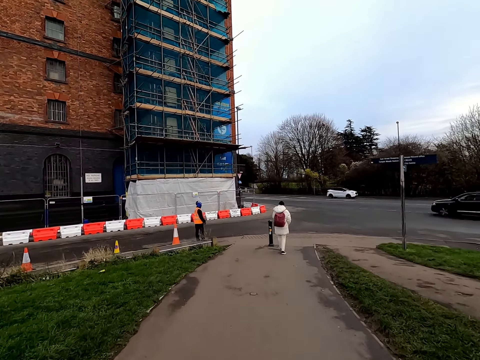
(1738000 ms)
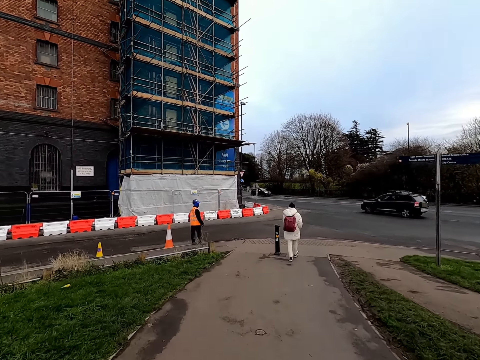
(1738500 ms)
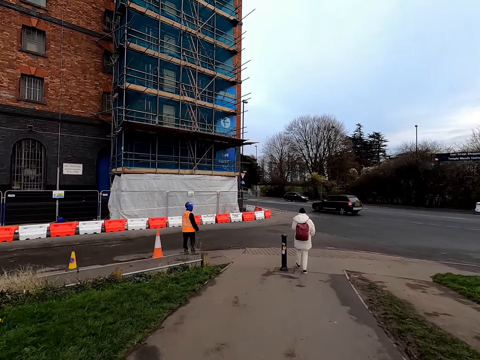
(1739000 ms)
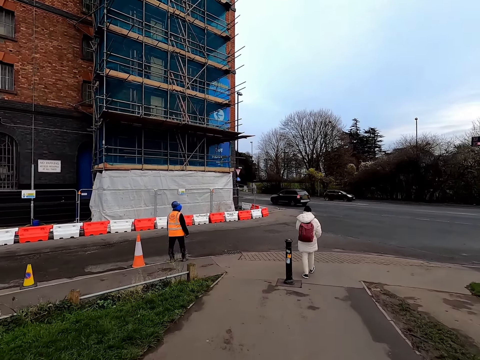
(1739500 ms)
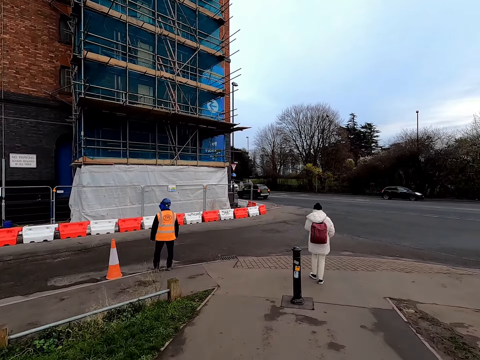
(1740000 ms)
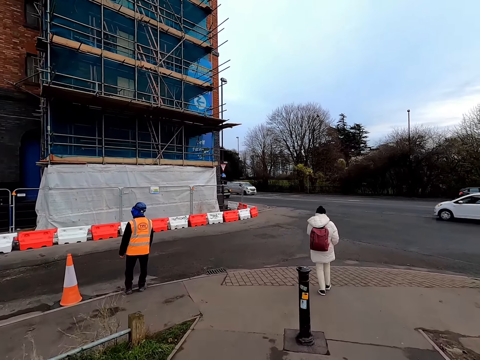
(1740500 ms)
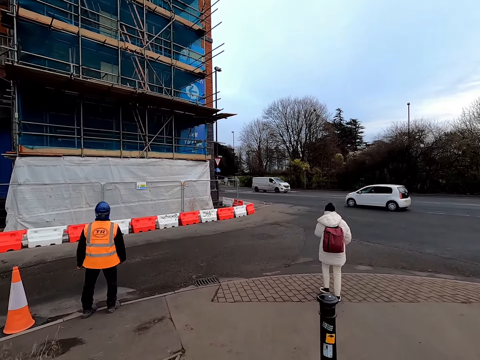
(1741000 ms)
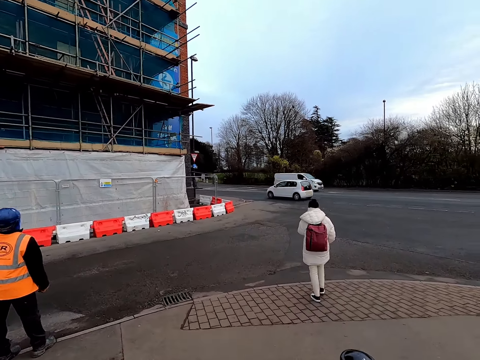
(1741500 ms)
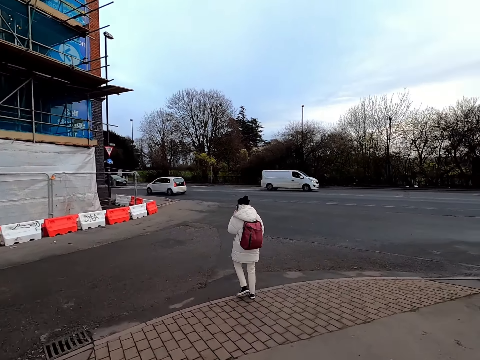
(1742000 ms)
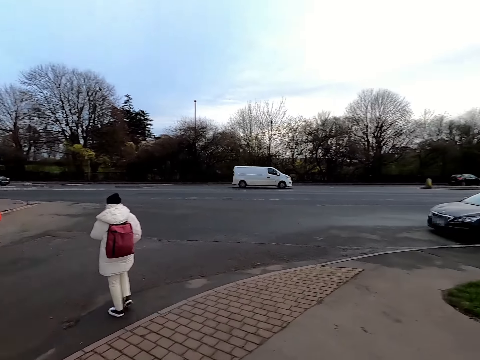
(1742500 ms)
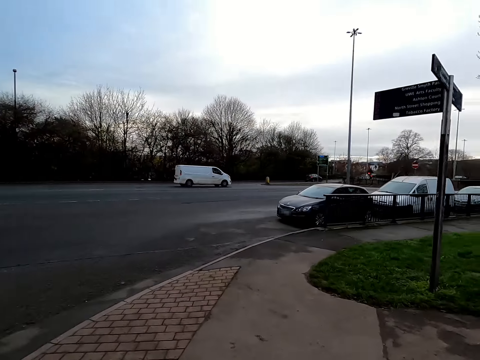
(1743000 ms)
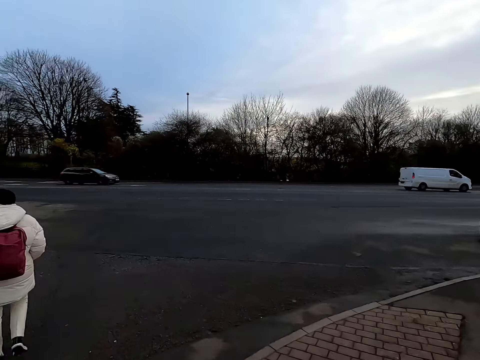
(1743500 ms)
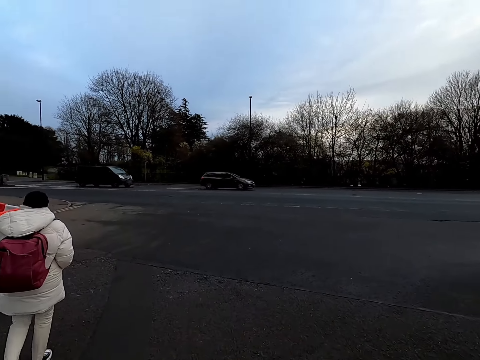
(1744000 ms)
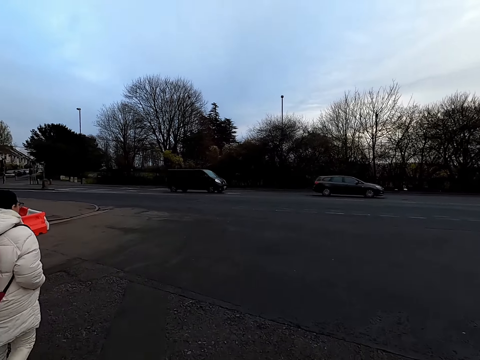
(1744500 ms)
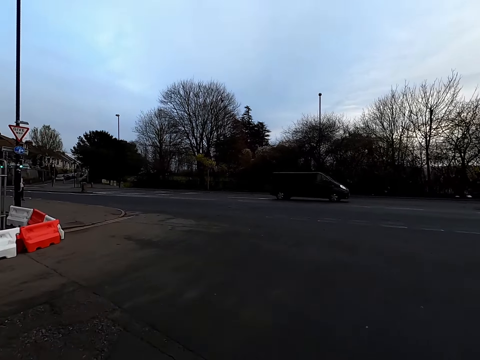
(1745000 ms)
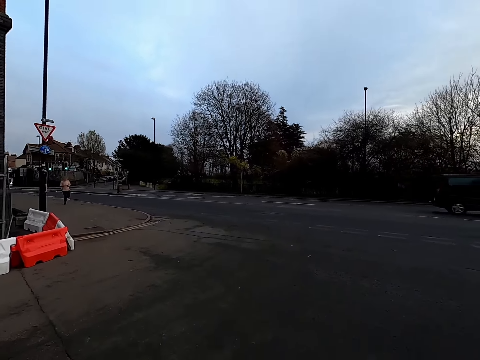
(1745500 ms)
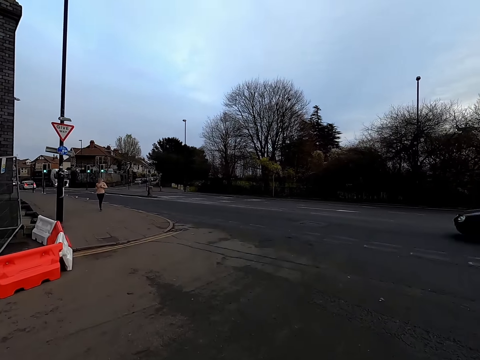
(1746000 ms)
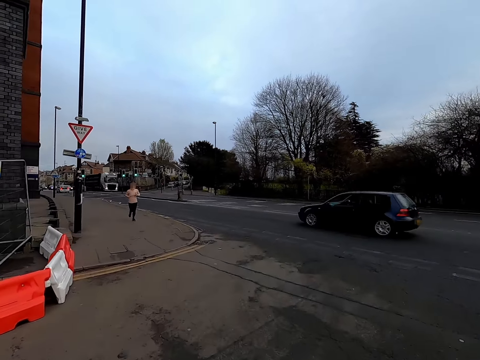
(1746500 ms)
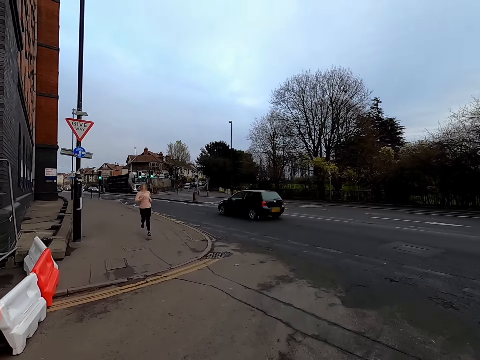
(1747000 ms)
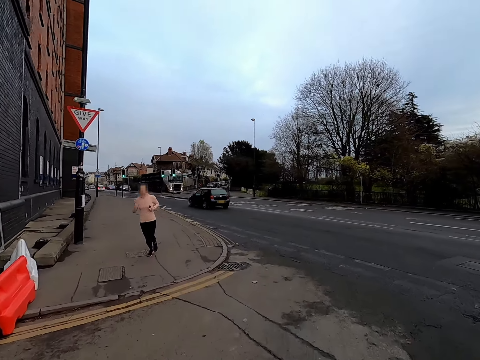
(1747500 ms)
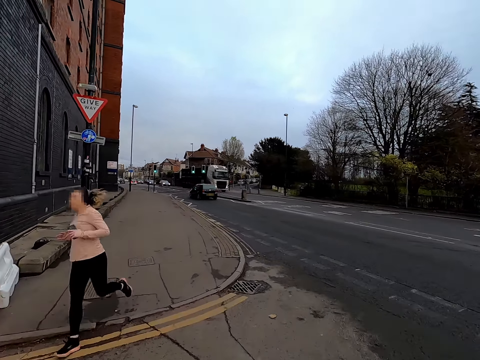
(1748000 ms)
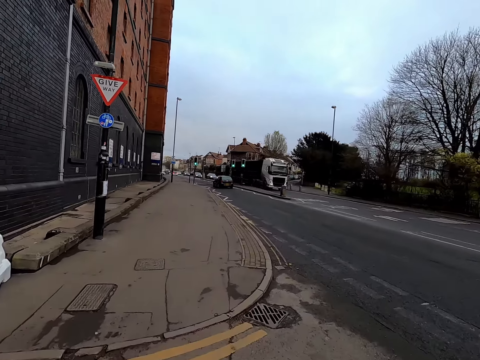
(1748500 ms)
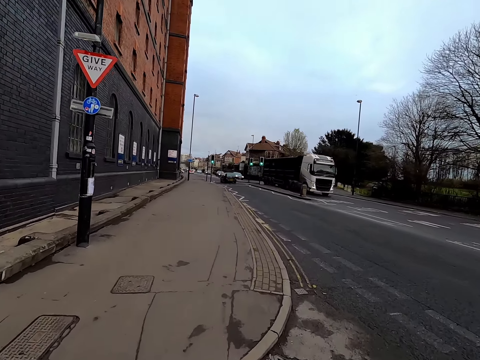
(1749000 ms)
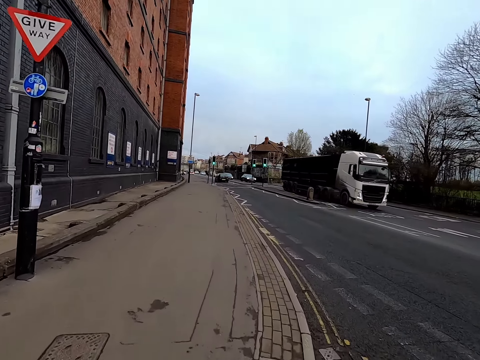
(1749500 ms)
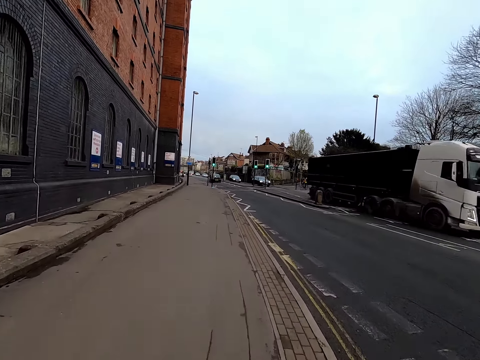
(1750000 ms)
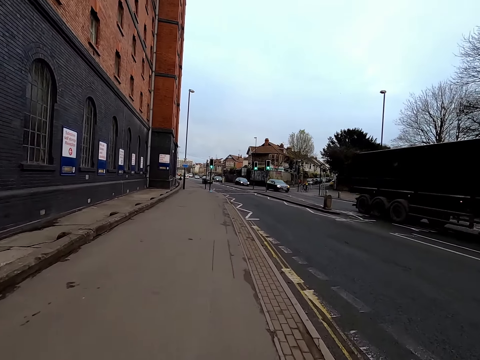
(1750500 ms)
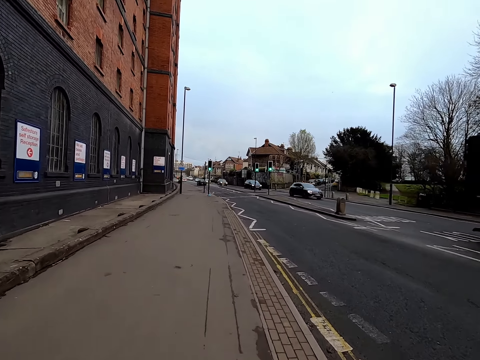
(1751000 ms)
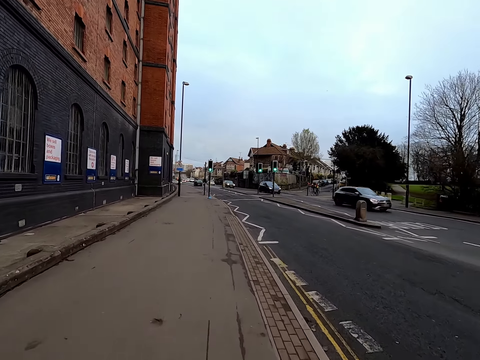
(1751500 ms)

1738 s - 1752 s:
A woman jogs past the camera wearer.

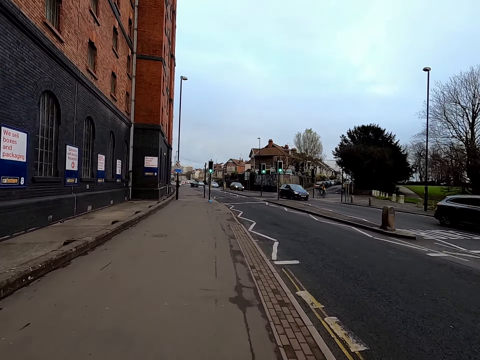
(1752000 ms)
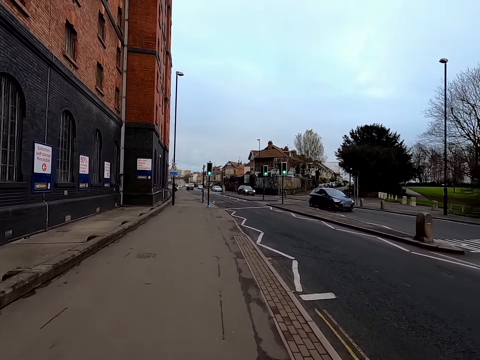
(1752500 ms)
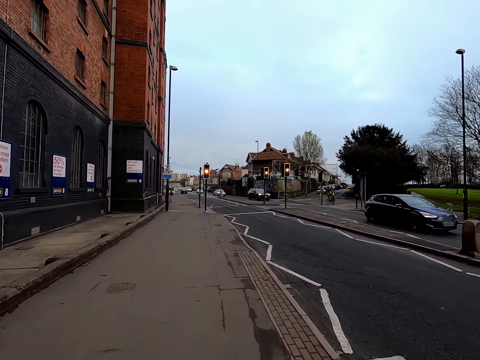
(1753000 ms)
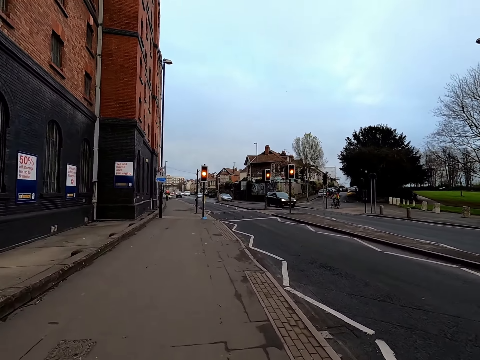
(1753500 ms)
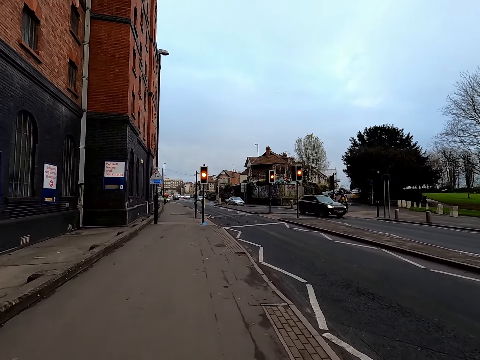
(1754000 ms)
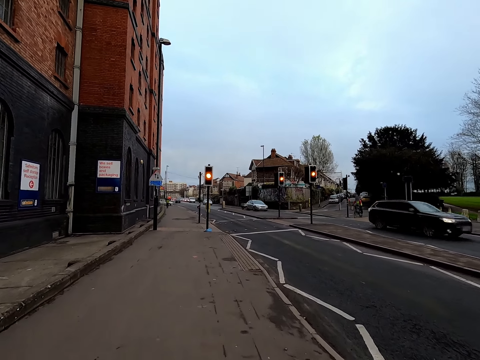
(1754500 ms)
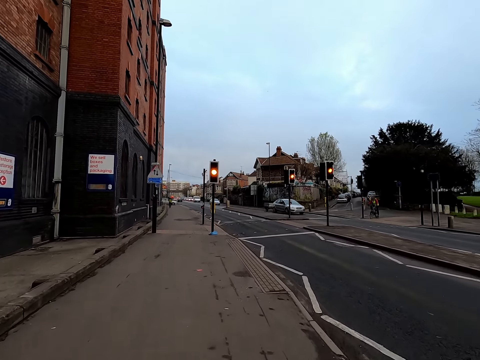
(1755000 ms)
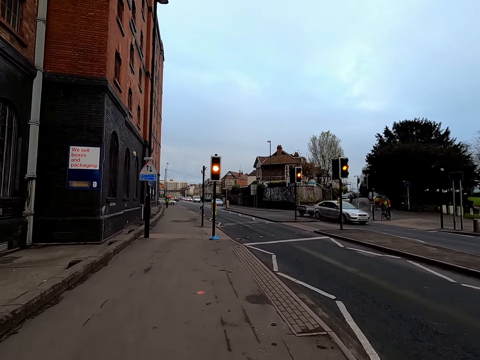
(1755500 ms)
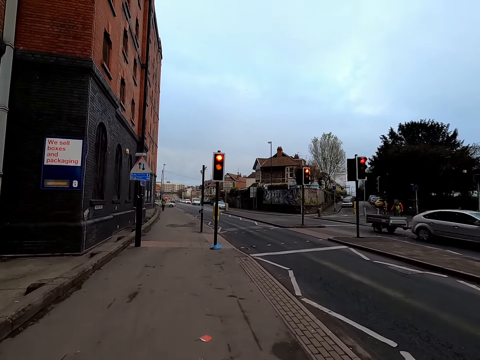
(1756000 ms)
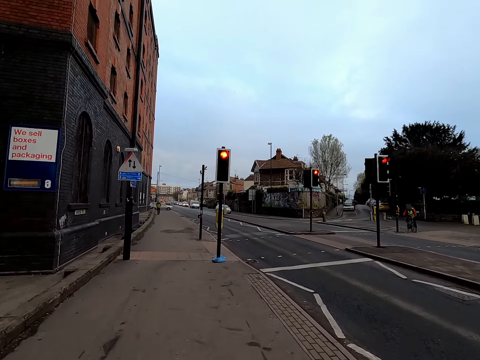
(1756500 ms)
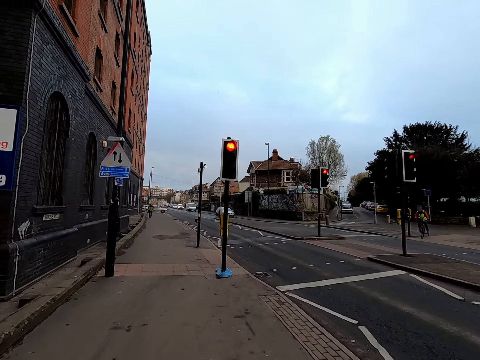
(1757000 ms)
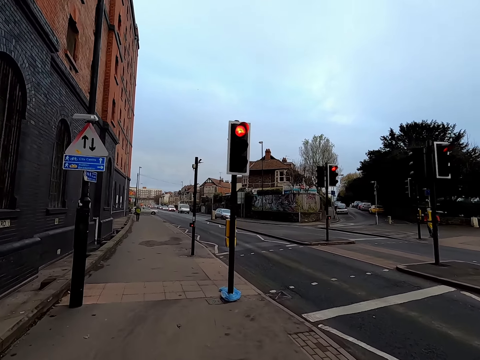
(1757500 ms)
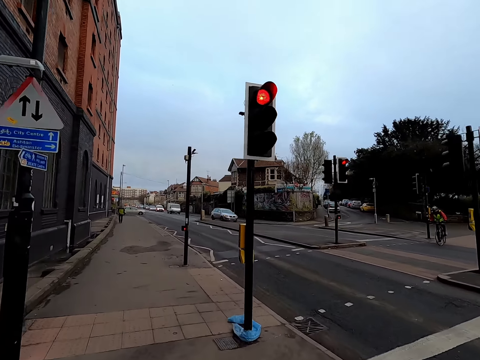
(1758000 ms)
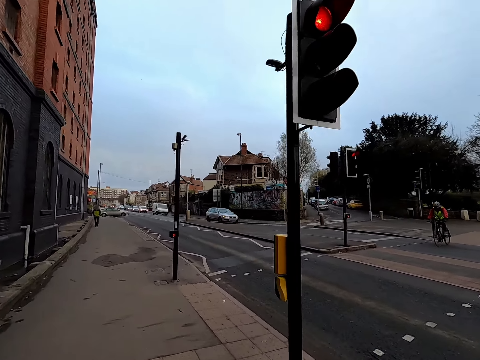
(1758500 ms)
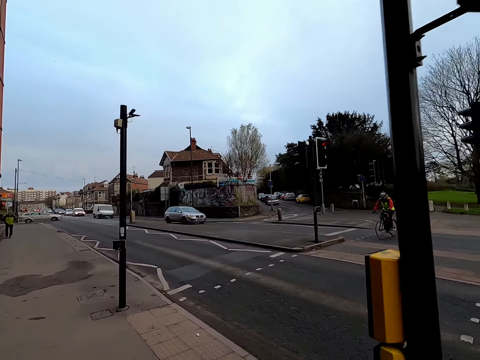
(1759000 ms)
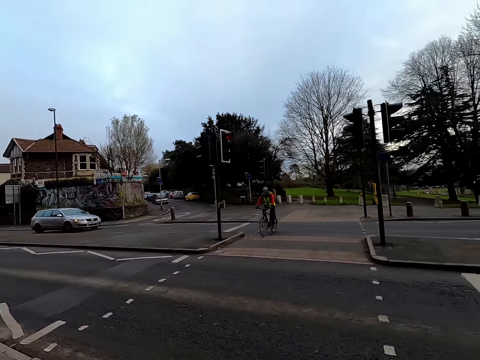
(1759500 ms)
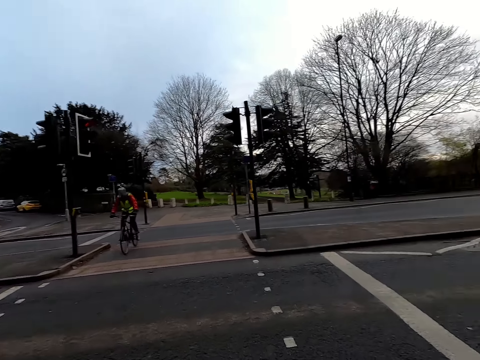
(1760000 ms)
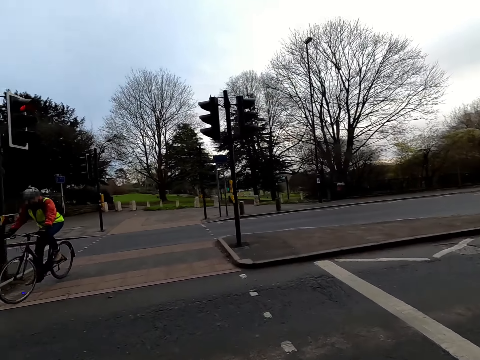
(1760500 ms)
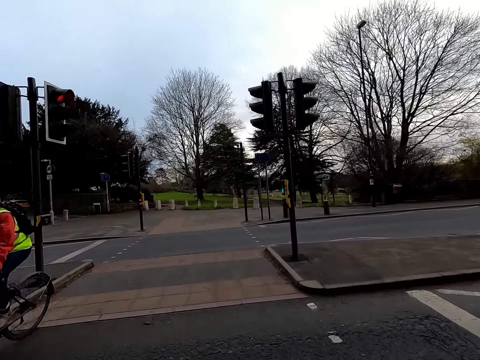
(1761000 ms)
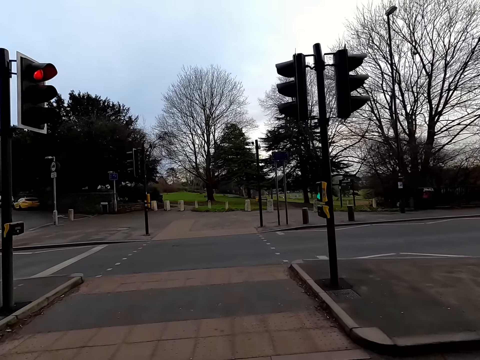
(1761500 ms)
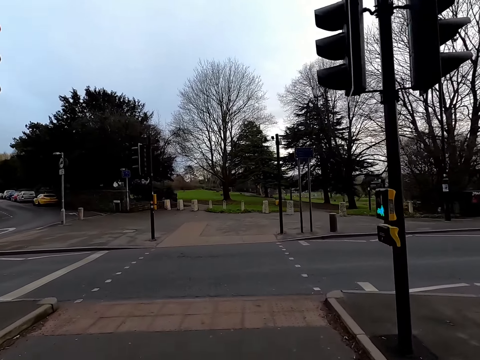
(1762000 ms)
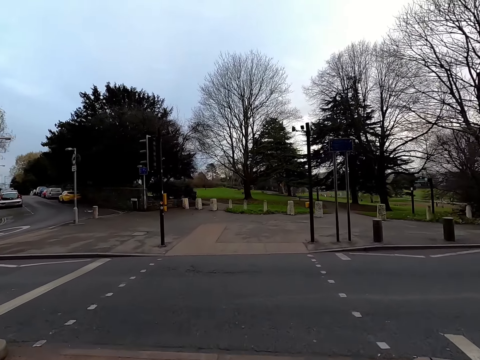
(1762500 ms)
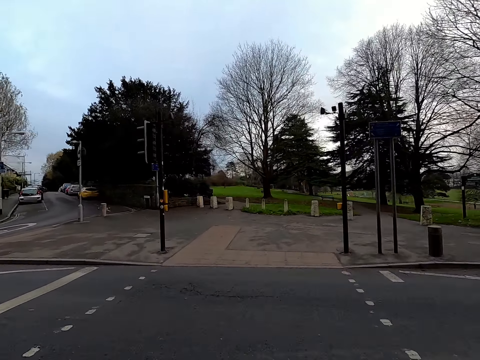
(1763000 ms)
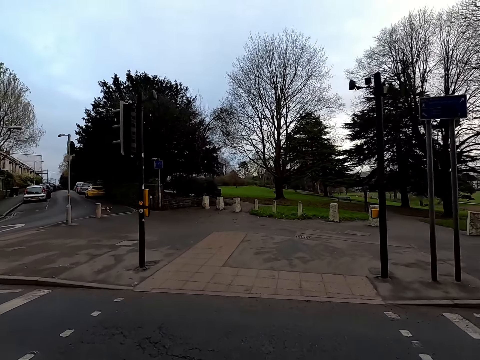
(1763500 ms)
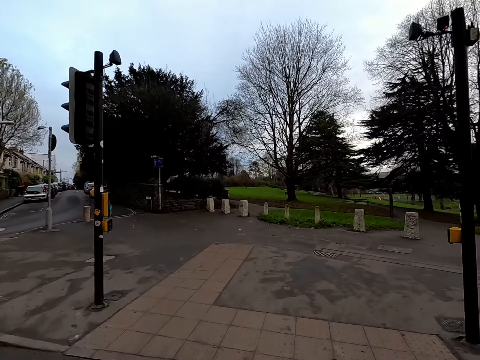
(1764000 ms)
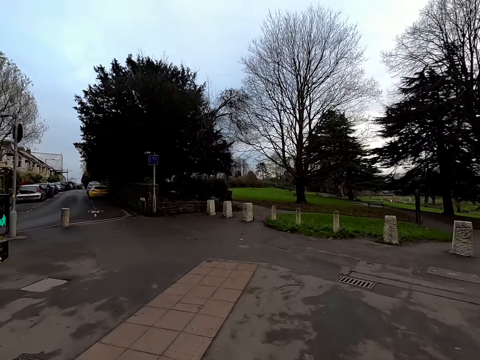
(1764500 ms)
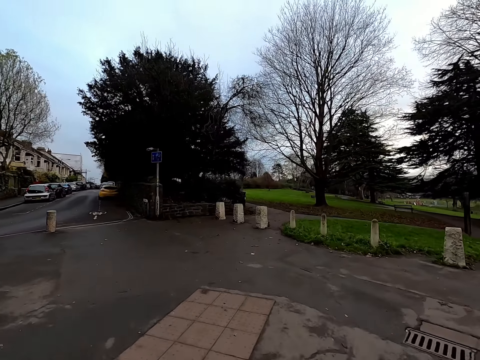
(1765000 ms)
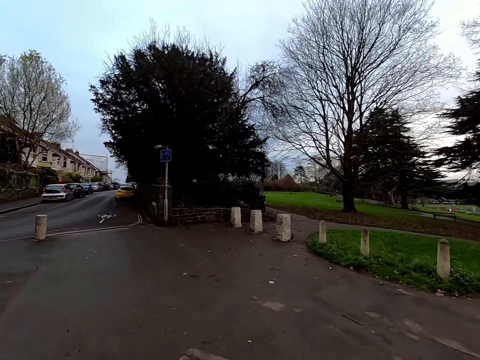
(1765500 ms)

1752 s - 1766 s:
A man cycles past the camera wearer.
